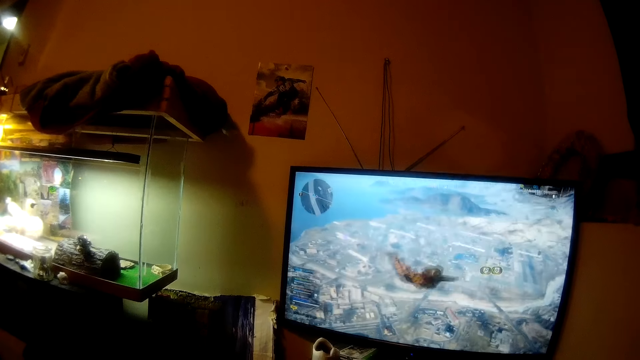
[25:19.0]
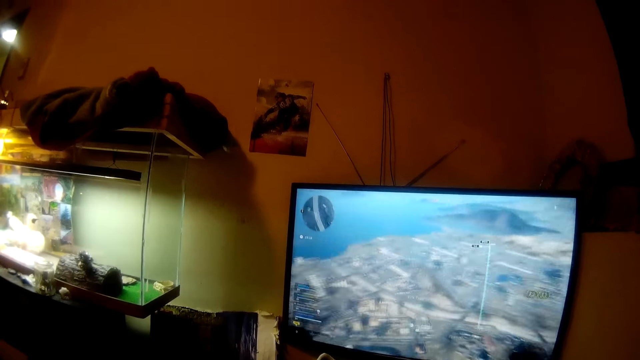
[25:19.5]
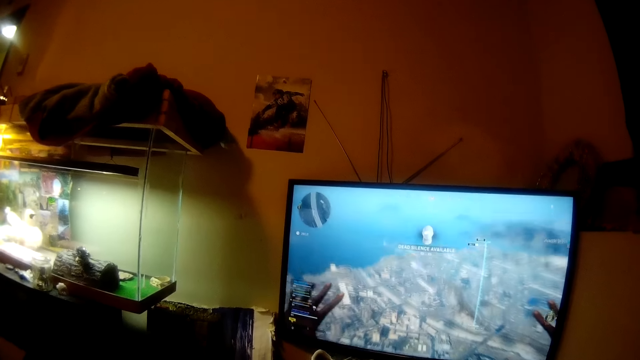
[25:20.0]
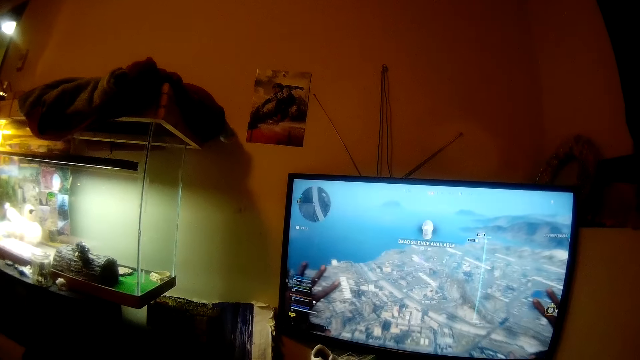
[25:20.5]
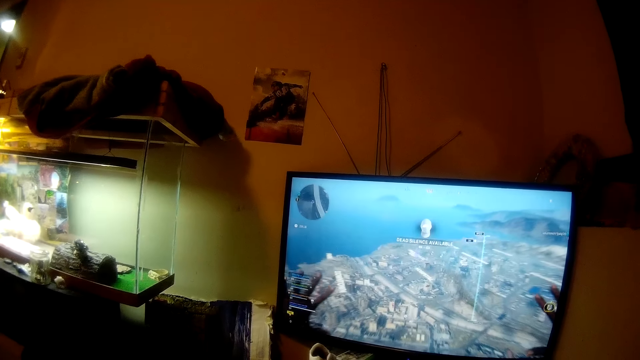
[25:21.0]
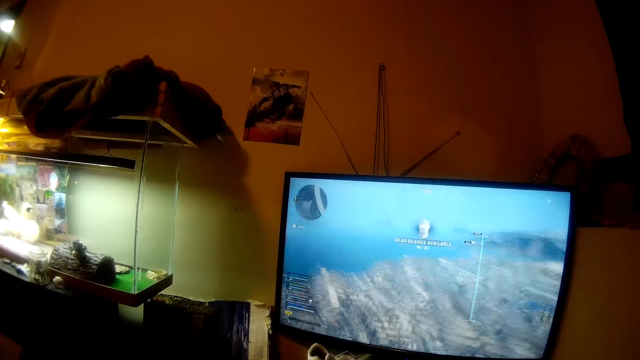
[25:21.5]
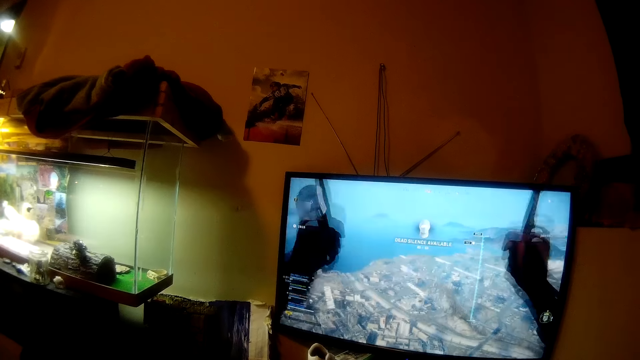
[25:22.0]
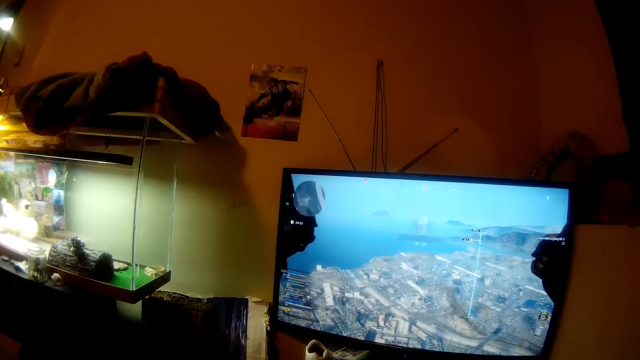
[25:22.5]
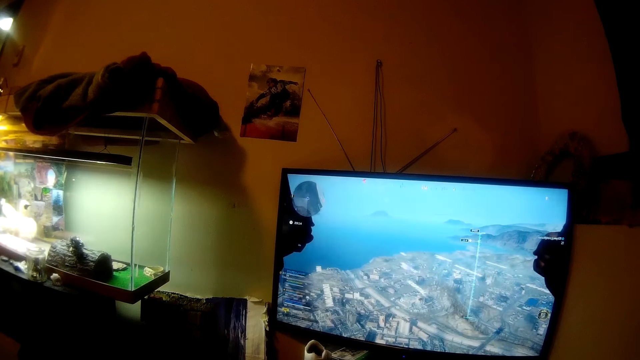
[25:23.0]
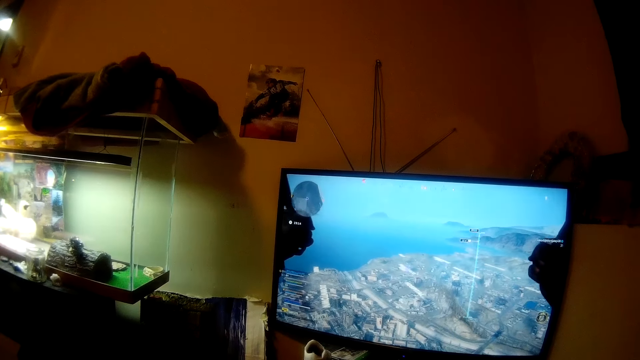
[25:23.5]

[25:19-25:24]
The camera wearer converses.

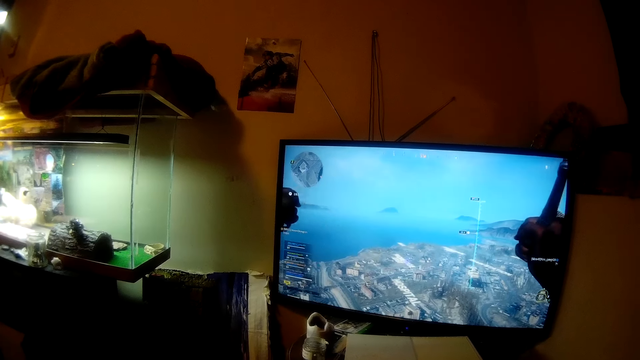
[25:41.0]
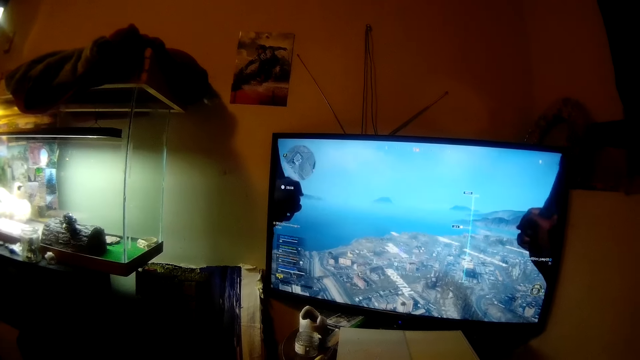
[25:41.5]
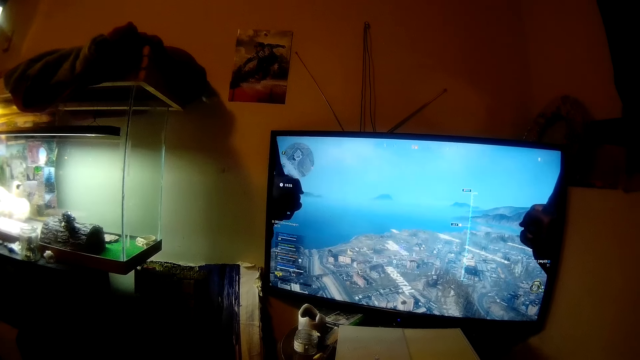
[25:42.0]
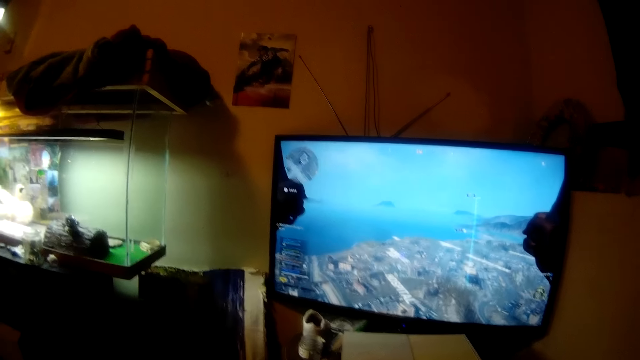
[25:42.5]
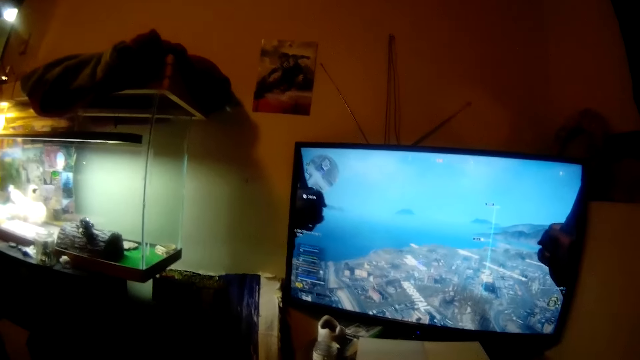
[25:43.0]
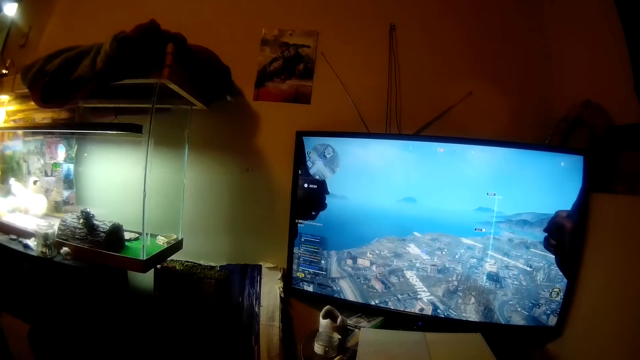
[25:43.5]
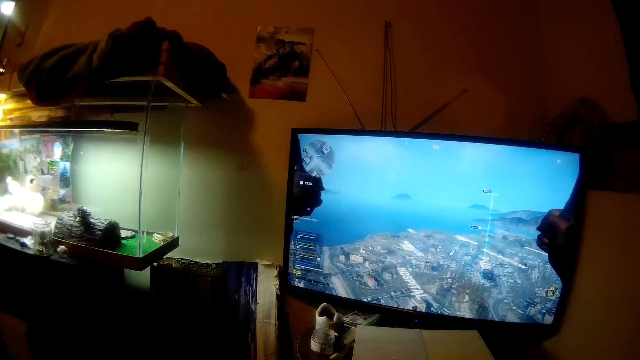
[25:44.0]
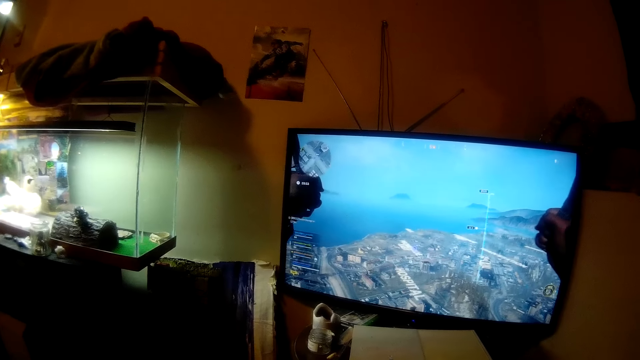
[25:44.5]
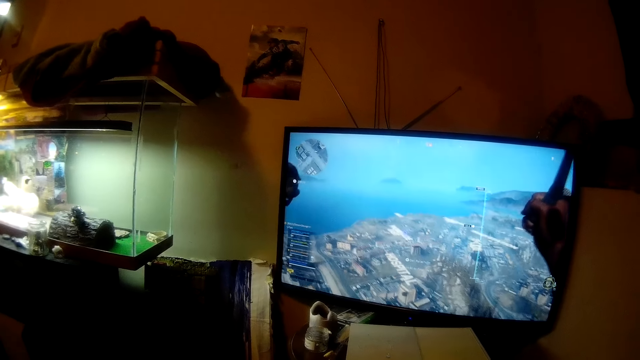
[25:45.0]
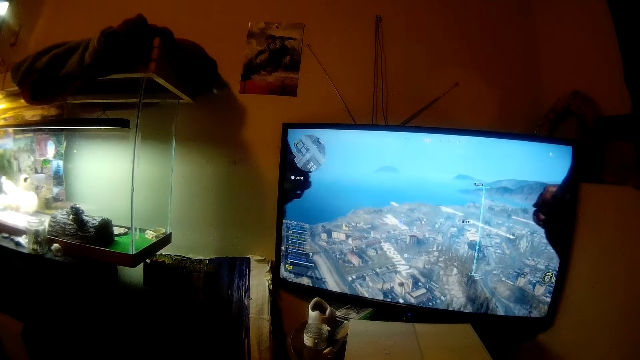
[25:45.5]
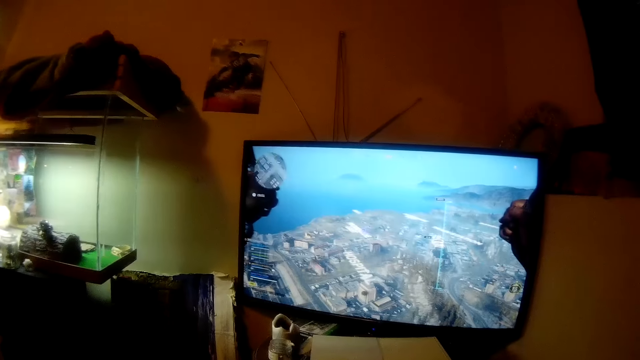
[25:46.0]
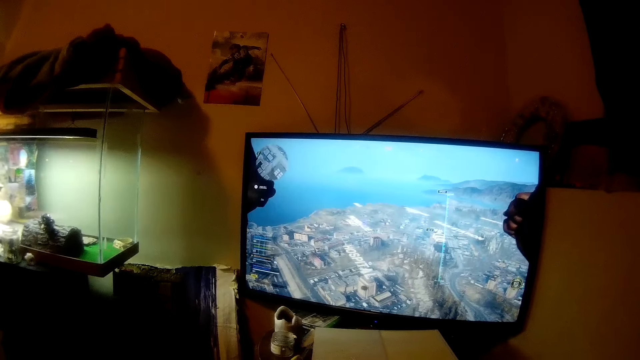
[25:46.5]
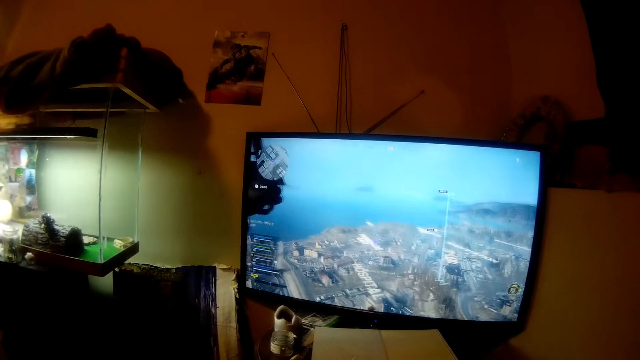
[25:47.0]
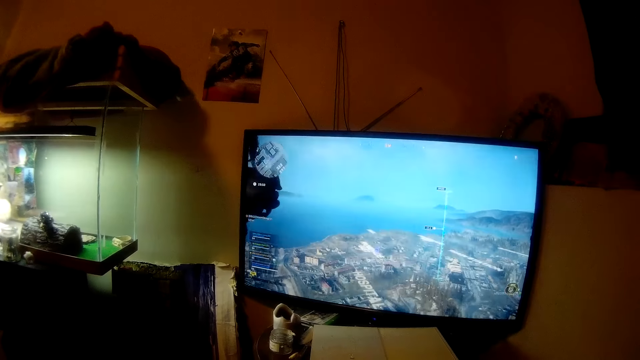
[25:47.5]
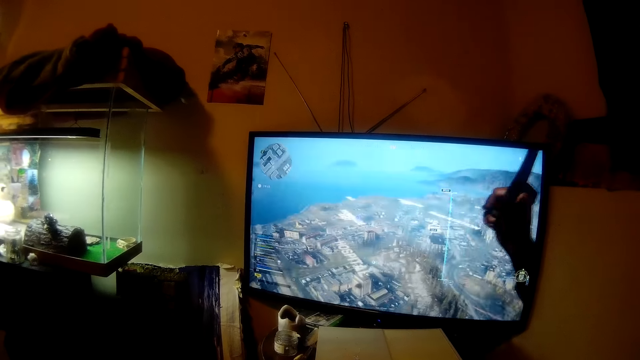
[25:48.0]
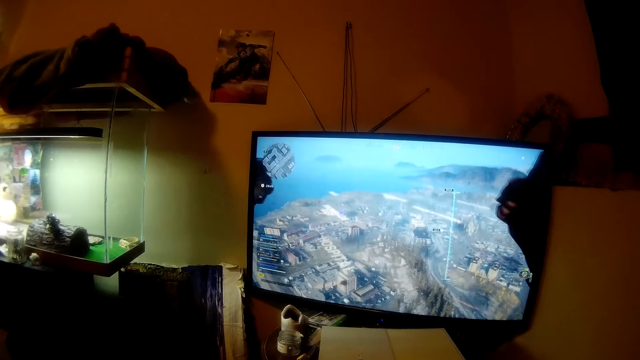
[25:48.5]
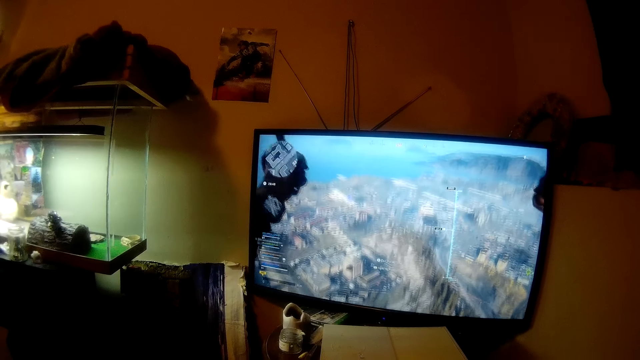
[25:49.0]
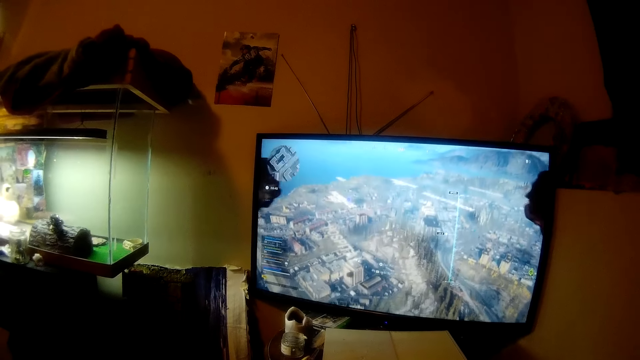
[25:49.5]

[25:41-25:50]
The camera wearer converses. They converse again.

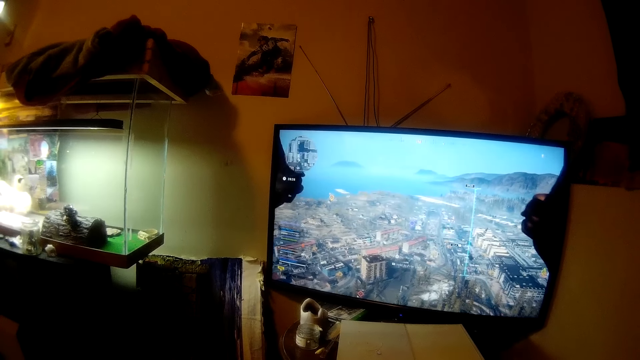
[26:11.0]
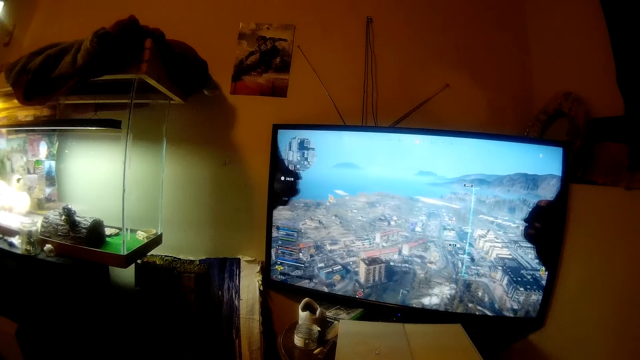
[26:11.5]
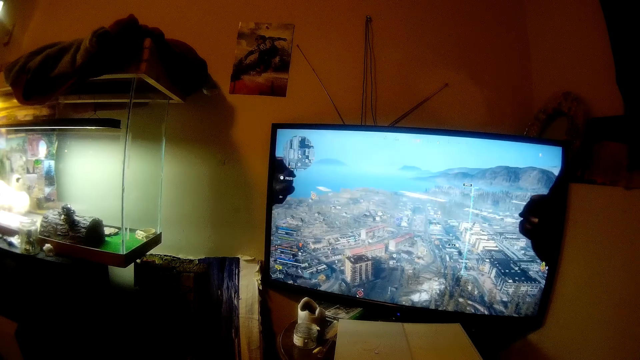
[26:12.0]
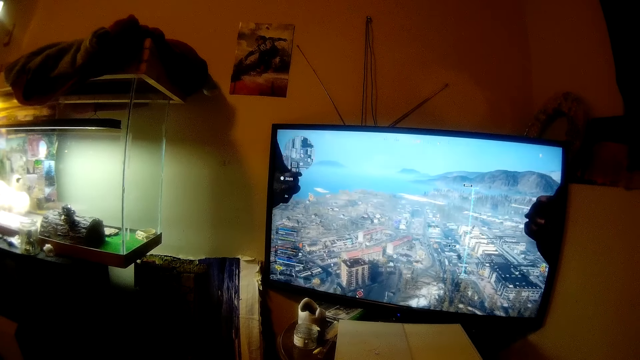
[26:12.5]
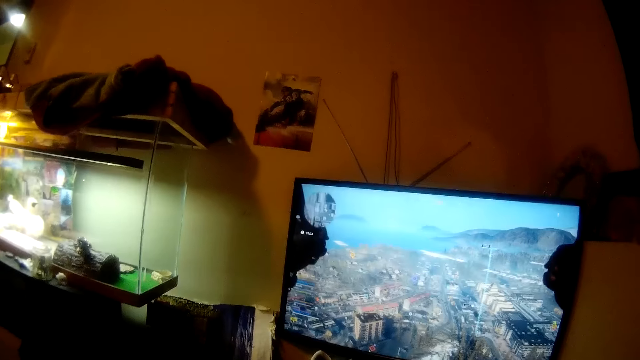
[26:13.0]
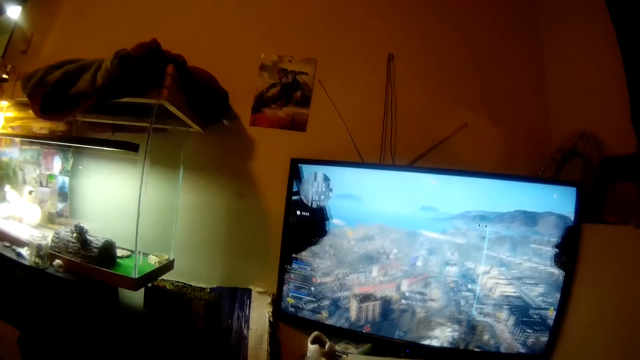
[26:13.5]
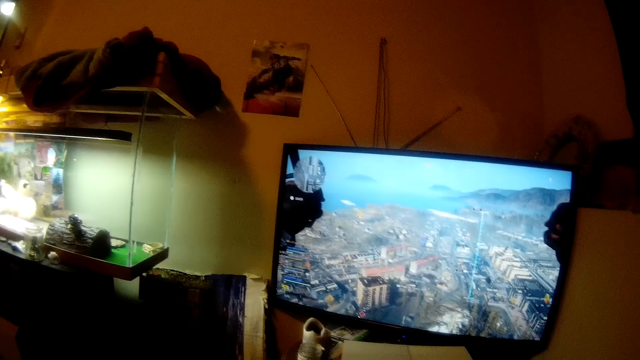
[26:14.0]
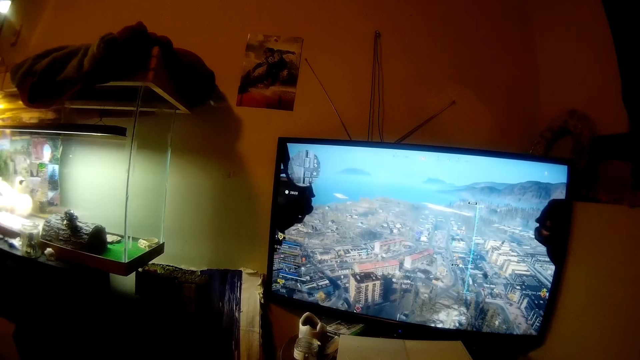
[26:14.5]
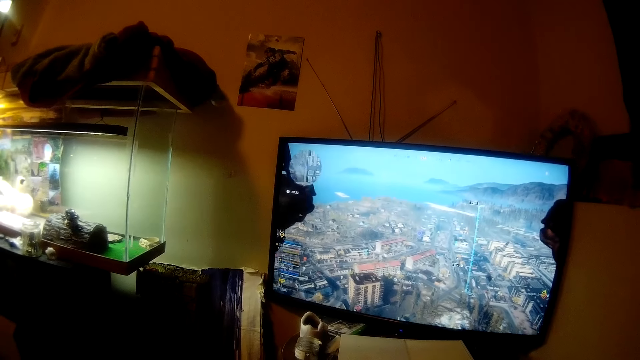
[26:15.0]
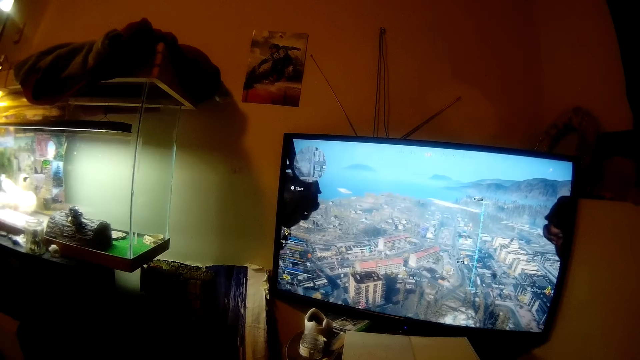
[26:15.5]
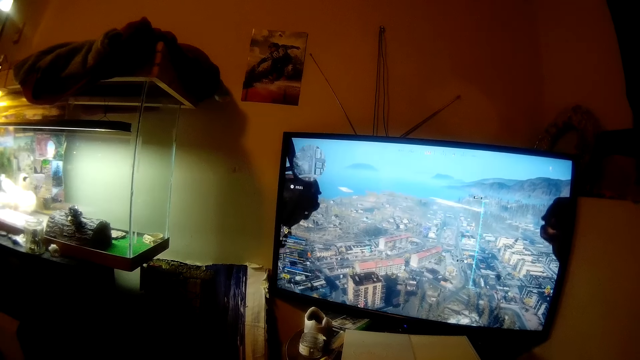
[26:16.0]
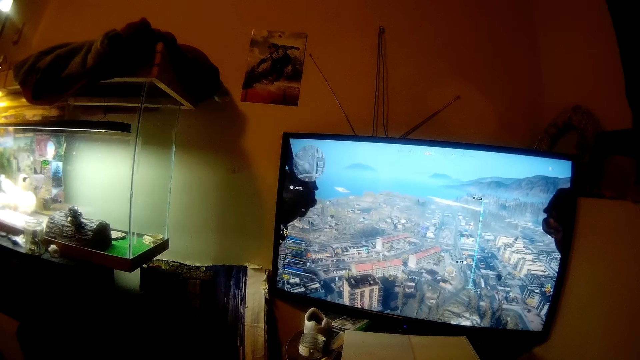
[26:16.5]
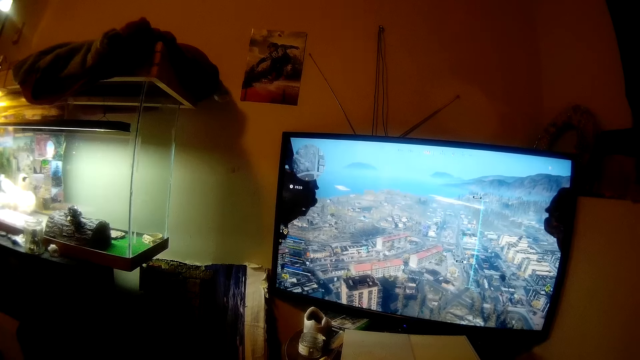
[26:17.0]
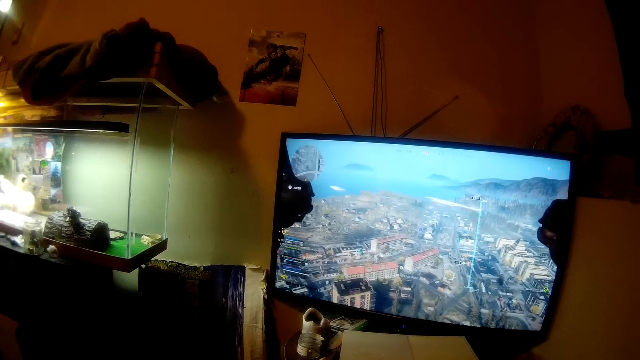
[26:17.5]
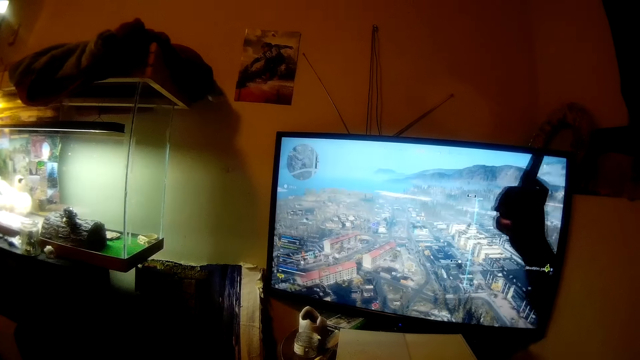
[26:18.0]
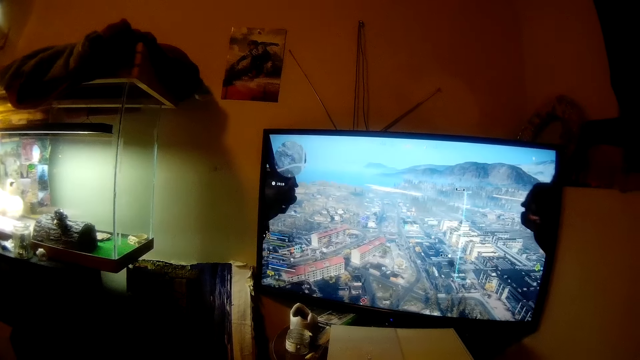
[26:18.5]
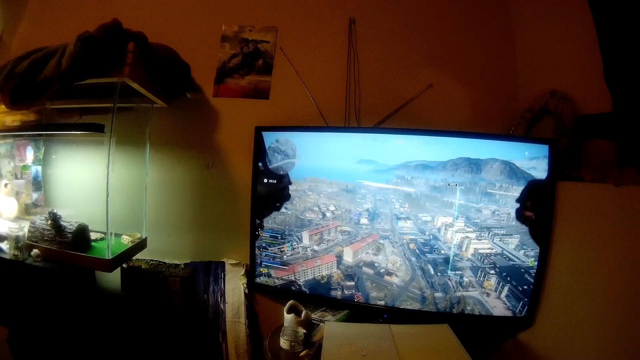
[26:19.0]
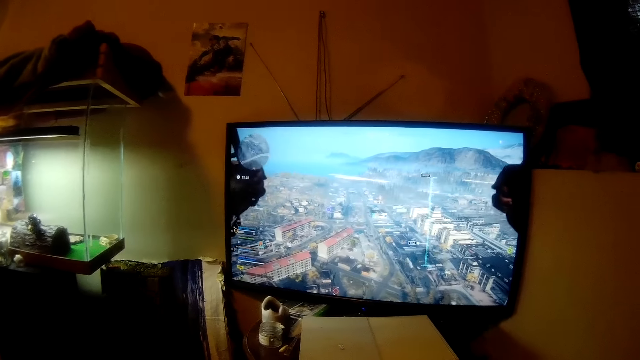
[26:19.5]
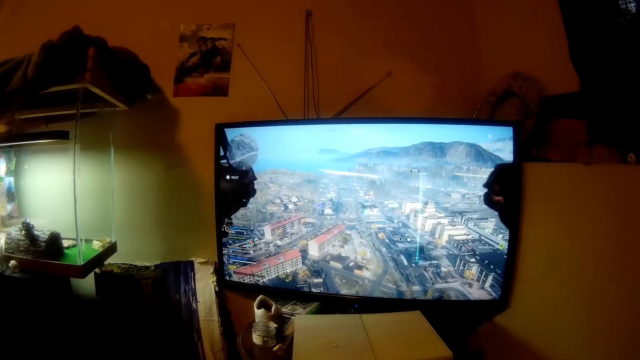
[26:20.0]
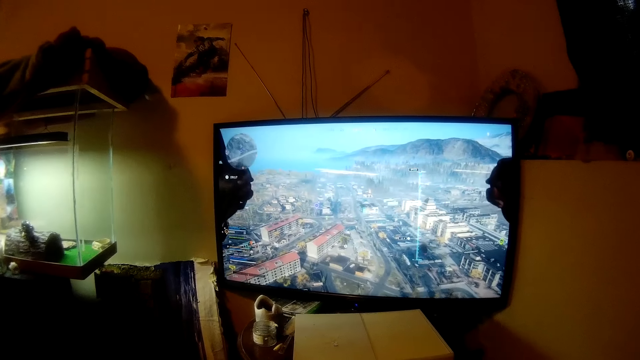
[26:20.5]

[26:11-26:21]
The camera wearer converses.
